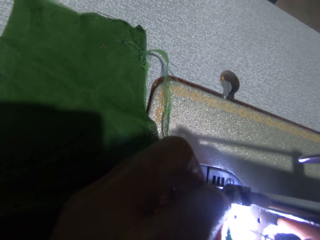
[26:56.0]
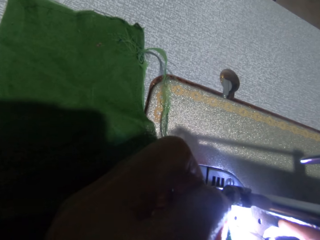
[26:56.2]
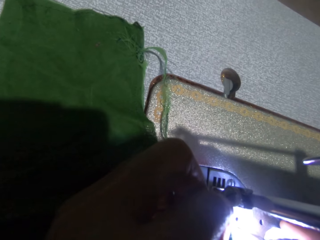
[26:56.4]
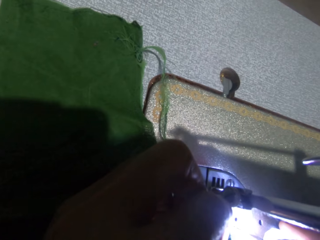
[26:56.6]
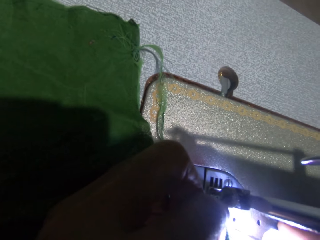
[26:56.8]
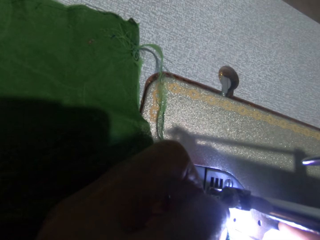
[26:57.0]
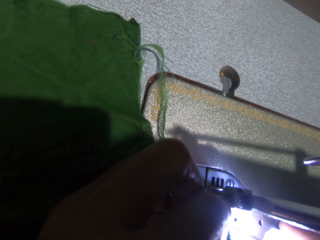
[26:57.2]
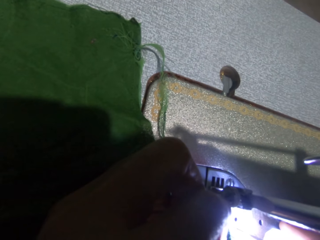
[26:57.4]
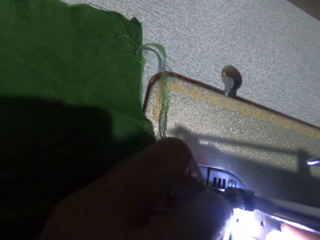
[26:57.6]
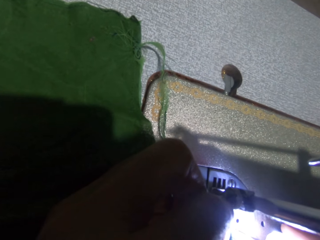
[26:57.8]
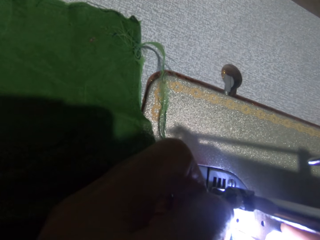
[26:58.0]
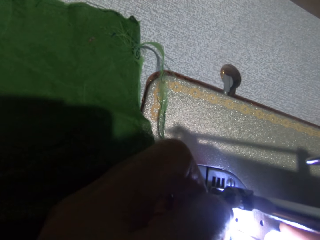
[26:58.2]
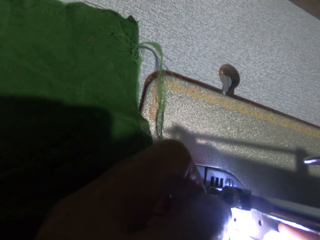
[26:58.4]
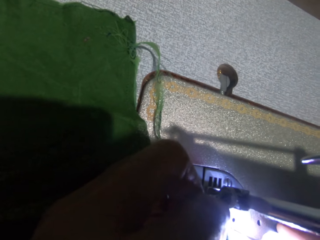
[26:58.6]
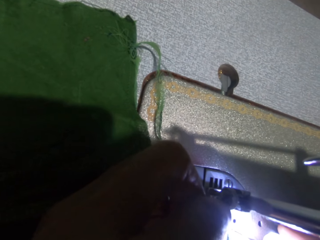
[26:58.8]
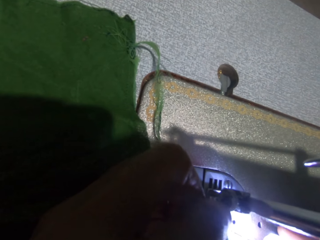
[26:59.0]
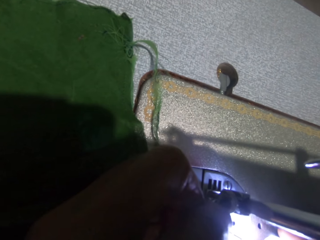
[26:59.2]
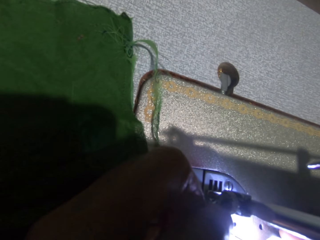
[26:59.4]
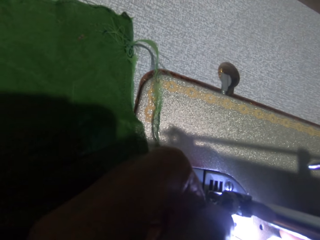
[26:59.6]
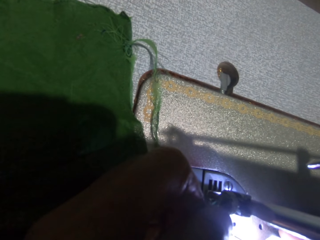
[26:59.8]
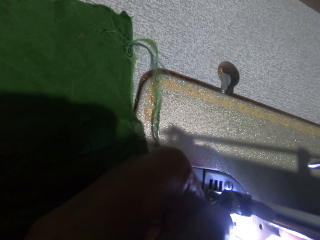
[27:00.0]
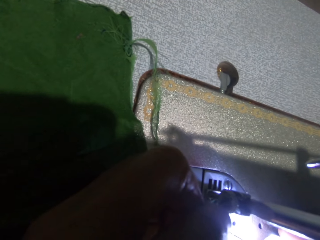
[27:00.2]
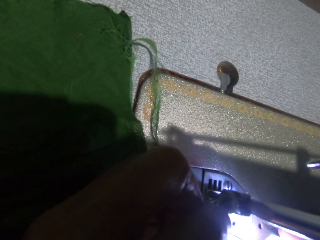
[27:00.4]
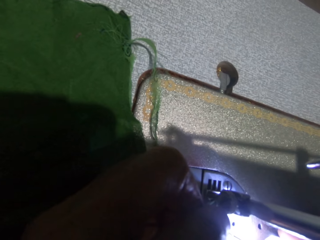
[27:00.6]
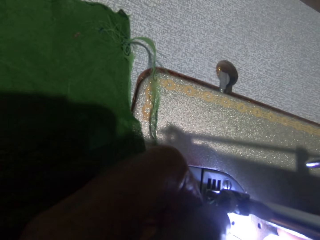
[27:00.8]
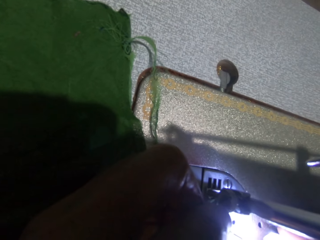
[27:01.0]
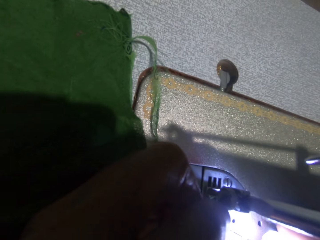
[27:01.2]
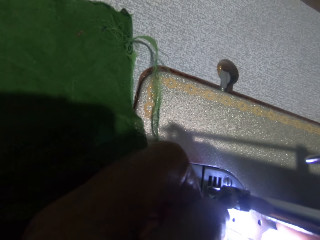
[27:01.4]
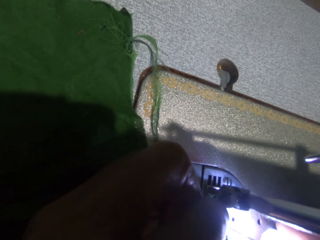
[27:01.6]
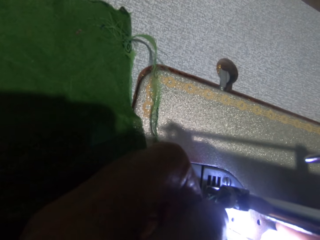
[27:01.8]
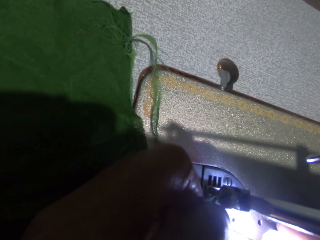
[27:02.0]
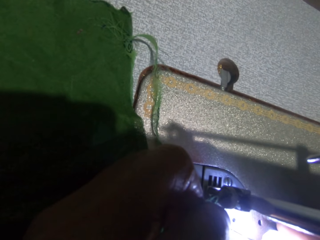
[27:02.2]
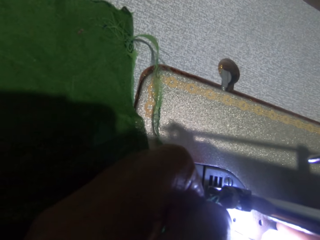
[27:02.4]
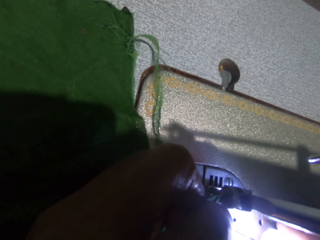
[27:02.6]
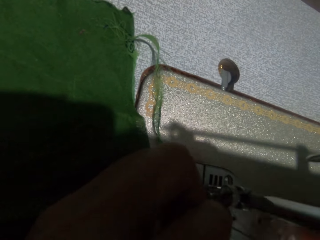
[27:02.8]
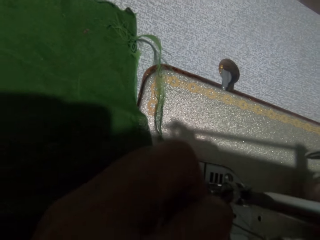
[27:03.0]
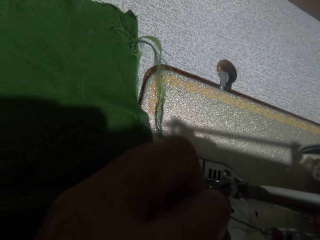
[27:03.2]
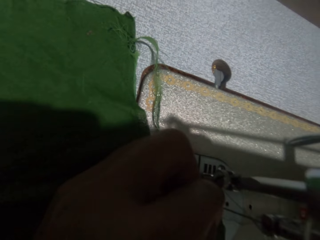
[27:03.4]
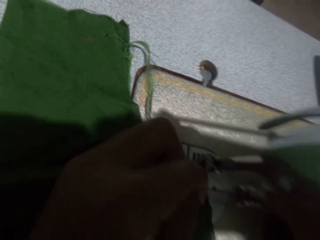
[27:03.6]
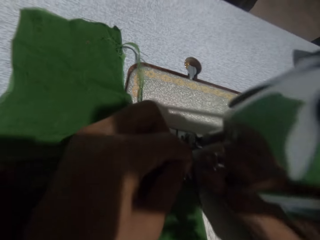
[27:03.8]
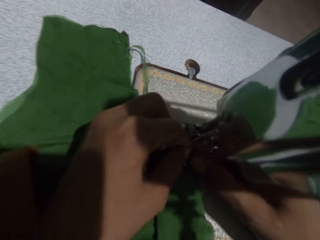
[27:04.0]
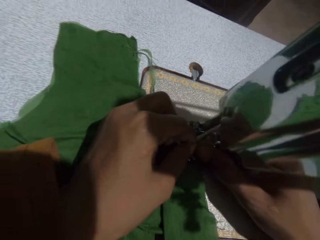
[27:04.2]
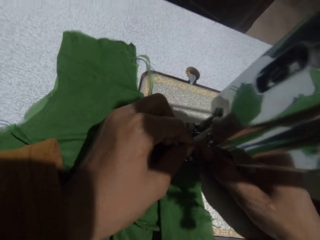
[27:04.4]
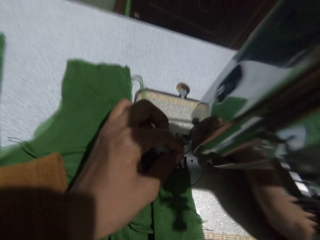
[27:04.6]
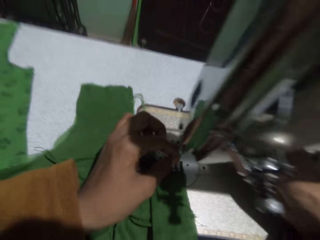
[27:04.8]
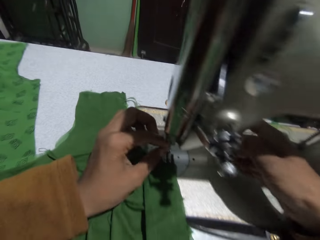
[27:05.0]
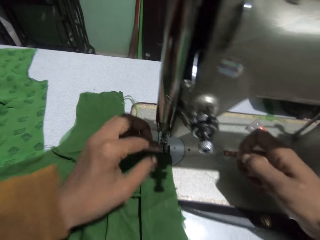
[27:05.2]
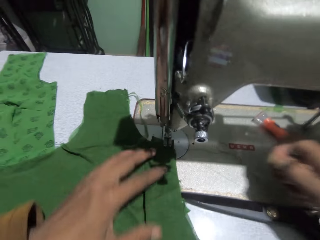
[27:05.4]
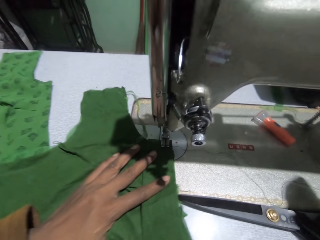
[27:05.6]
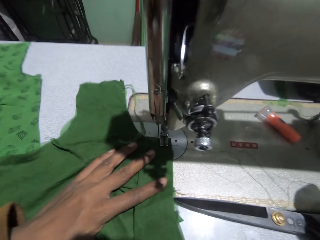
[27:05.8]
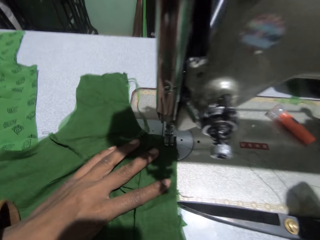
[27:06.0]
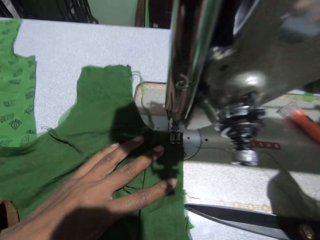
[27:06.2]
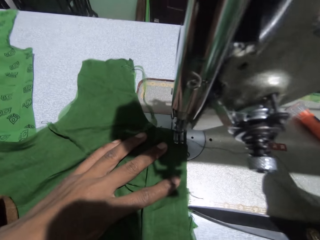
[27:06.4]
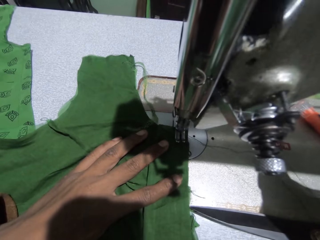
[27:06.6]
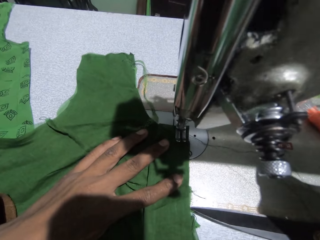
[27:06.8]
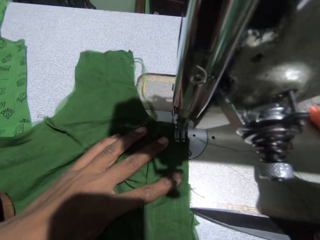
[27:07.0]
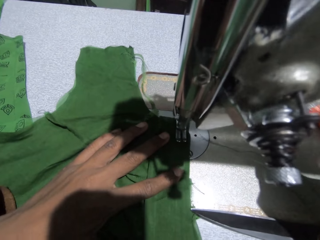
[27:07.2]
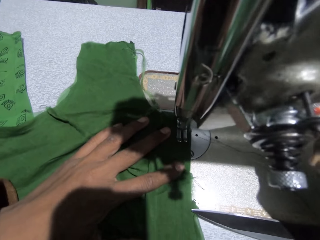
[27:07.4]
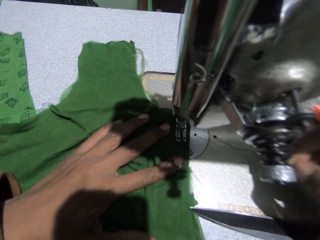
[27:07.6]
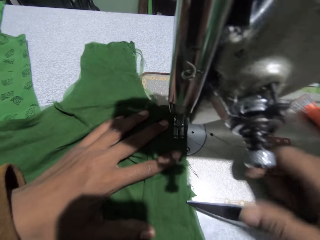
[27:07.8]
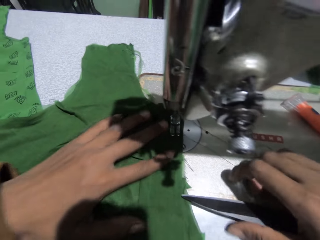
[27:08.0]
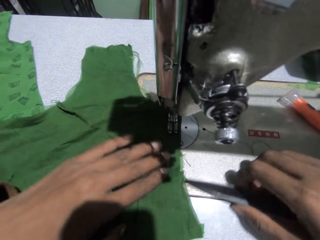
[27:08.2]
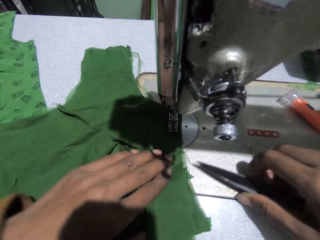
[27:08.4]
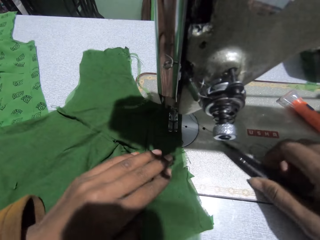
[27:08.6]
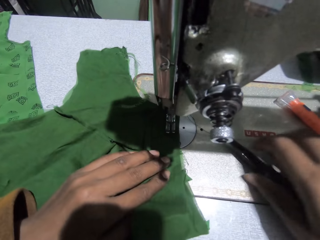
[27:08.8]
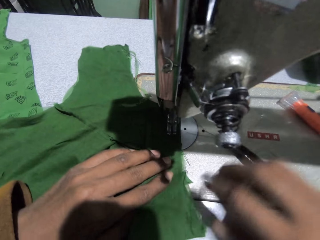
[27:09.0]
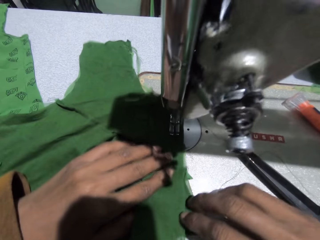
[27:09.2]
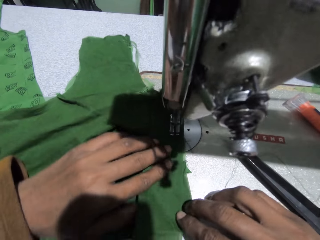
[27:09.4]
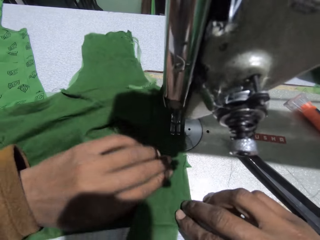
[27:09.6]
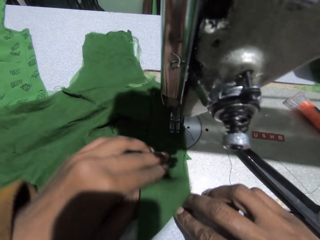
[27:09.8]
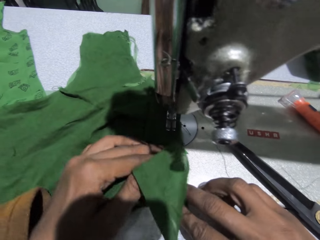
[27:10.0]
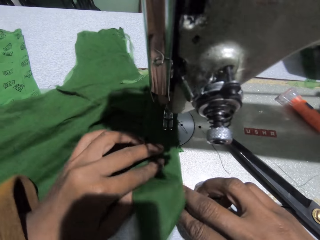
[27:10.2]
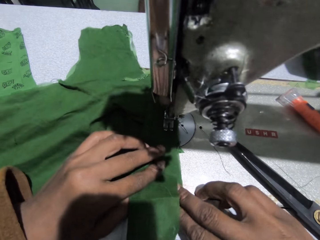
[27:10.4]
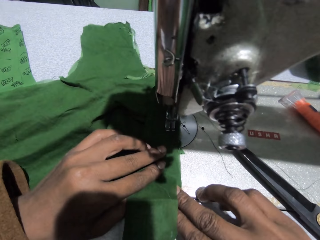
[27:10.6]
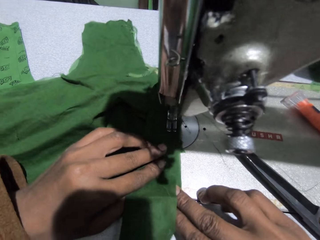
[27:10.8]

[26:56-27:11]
The camera wearer fixes the thread on the sewing machine. She switches off the torchlight and puts the torchlight on the sewing machine. She adjusts the thread in the needle with both hands. She pulls the thread from the needle with her right hand. She sews a cloth with the sewing machine. She adjusts the scissors on the sewing machine with her right hand. She holds the piece of cloth on the machine with both hands. She sews the cloth.

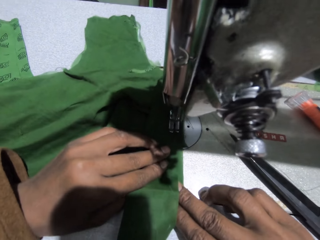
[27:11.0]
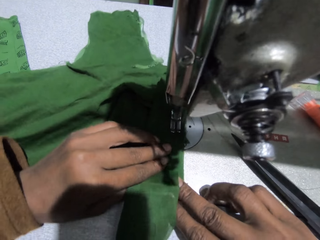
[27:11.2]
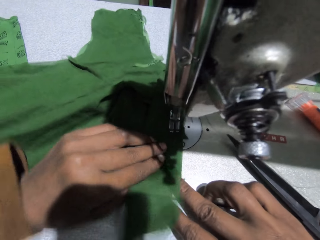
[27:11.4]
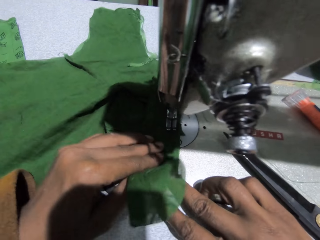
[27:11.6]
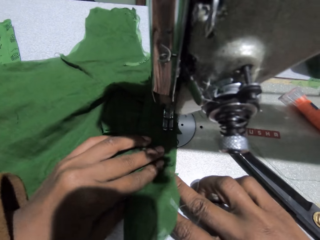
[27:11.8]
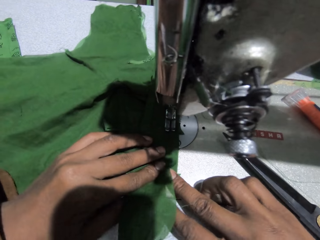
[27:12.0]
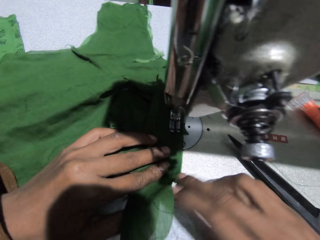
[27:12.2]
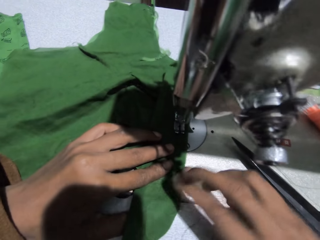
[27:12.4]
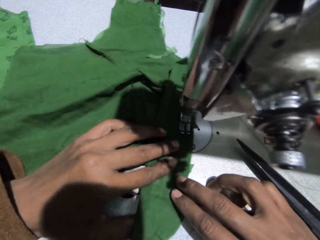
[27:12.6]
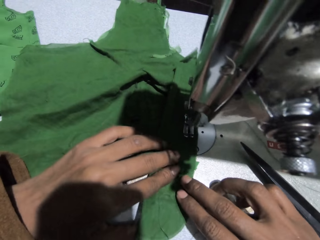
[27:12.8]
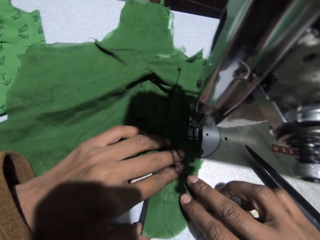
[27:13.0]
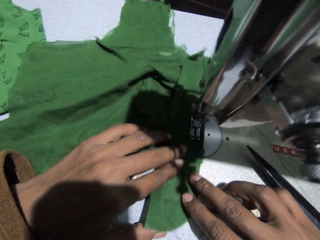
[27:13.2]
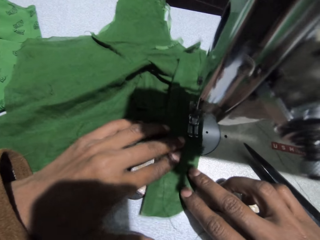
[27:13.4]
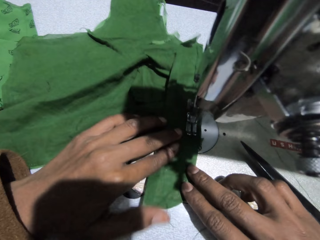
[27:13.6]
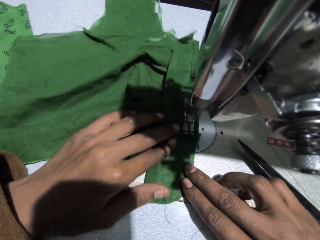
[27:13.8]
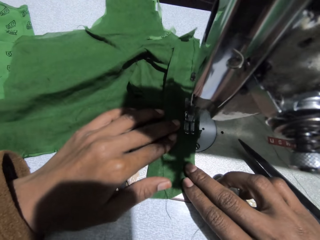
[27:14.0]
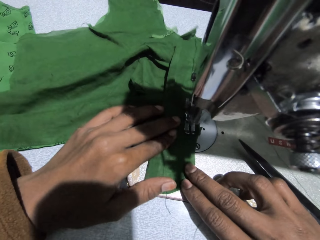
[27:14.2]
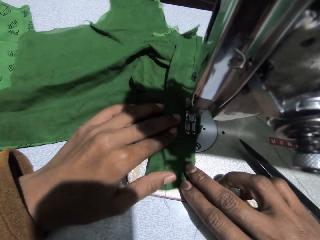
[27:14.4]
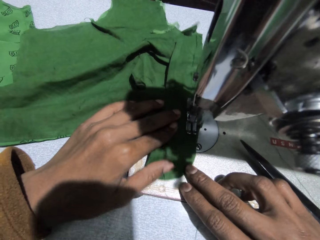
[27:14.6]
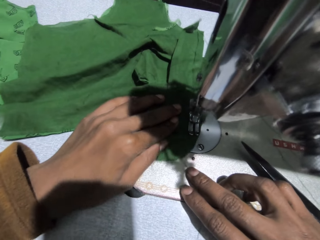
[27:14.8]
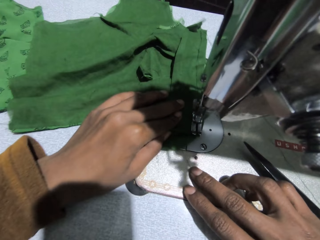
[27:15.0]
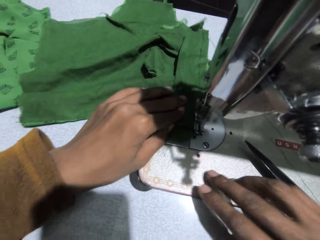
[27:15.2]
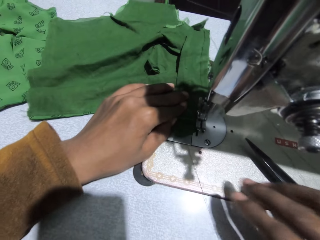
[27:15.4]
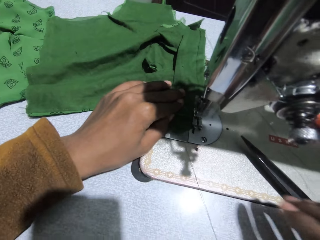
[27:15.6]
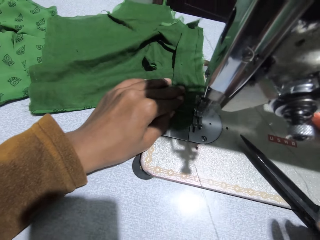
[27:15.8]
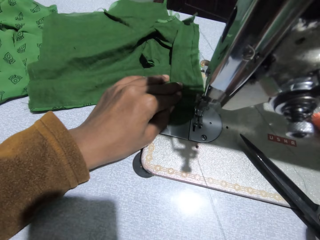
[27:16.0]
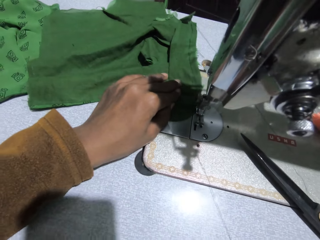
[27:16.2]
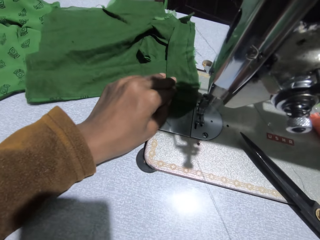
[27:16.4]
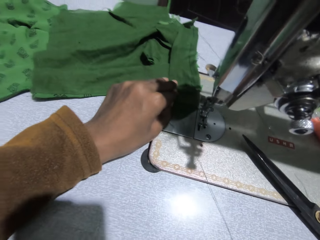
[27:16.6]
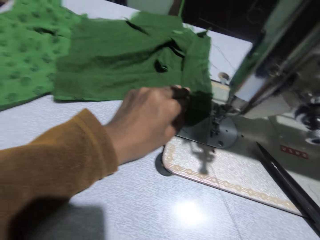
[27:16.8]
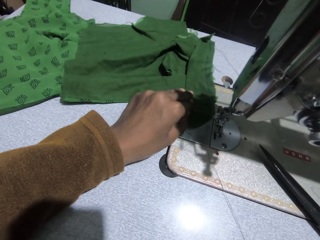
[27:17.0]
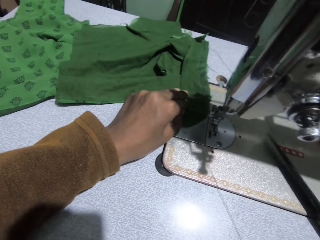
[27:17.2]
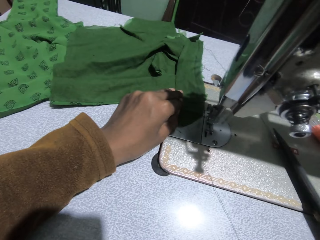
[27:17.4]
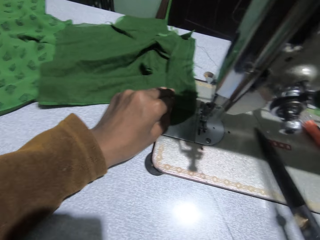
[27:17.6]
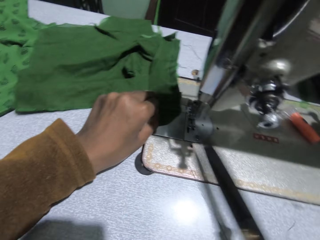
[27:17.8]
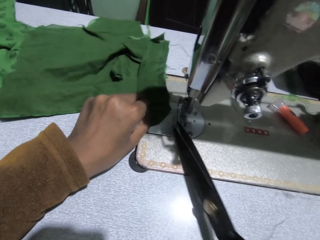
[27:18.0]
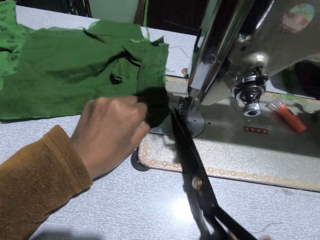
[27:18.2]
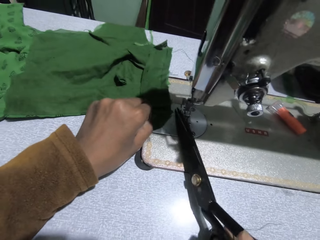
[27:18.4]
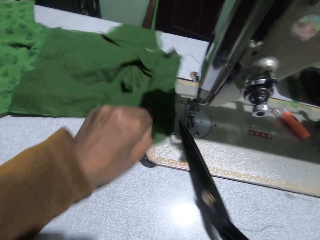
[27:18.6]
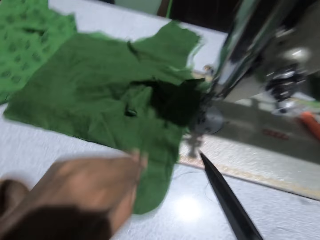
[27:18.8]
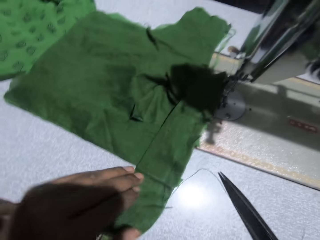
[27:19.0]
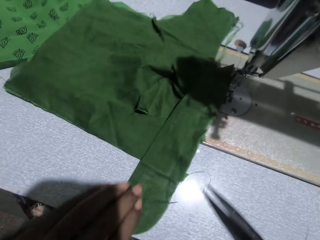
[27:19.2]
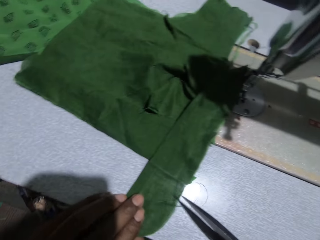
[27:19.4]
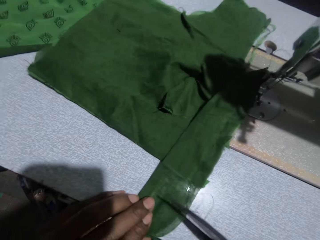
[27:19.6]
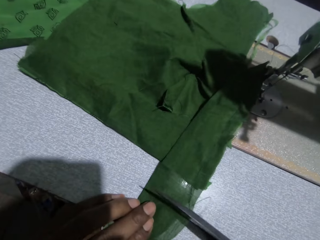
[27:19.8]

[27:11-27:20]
The camera wearer picks the scissors on the machine with her right hand. She cuts the thread with the scissors.
